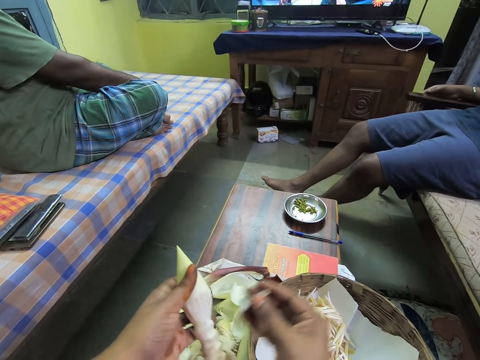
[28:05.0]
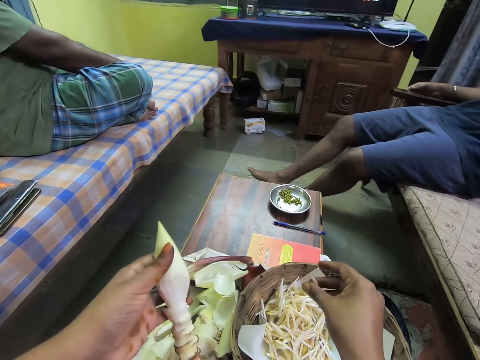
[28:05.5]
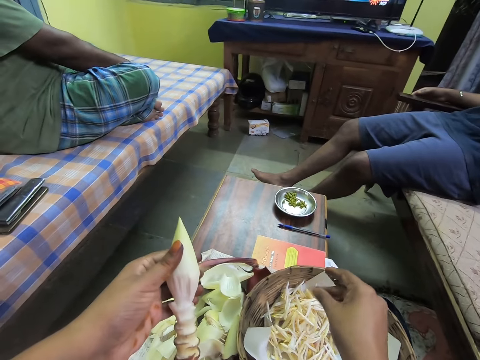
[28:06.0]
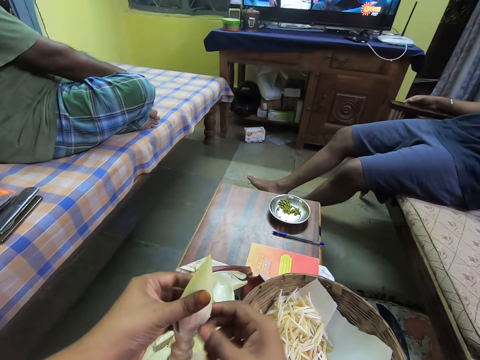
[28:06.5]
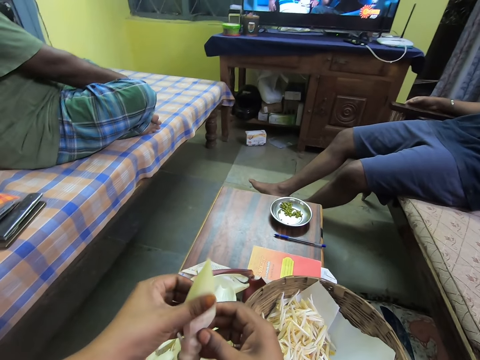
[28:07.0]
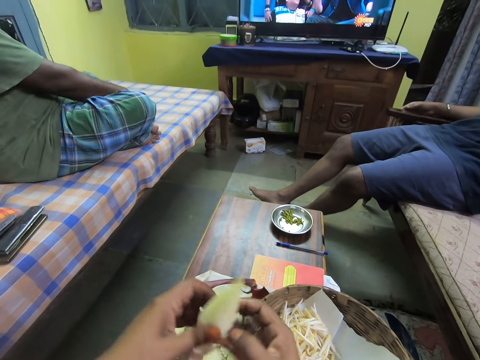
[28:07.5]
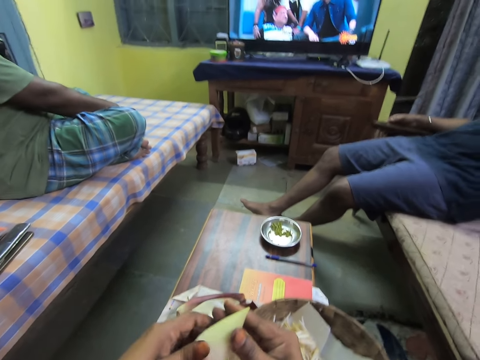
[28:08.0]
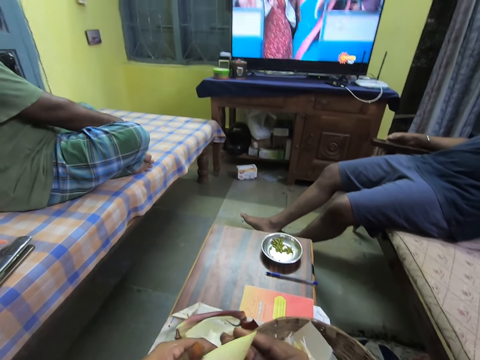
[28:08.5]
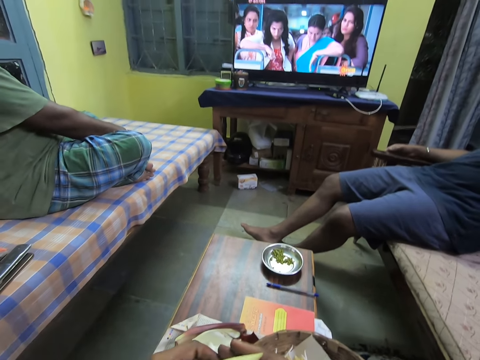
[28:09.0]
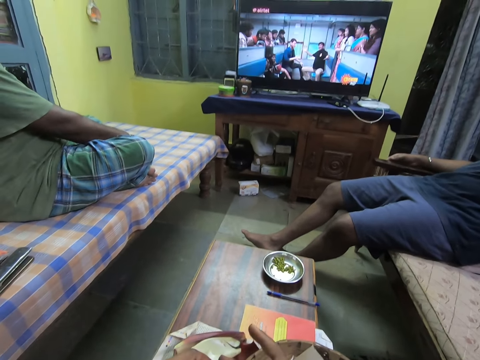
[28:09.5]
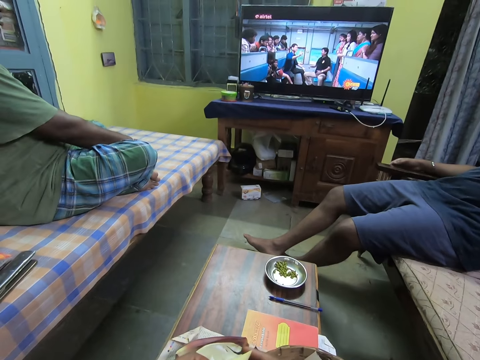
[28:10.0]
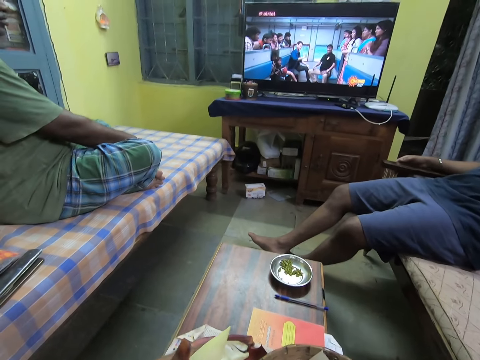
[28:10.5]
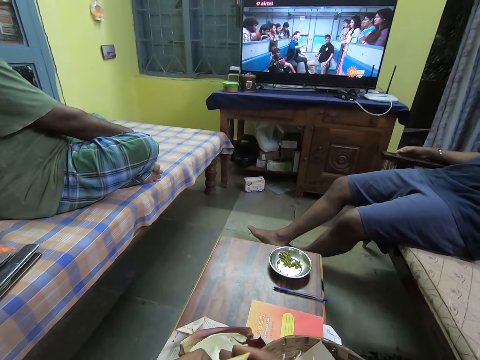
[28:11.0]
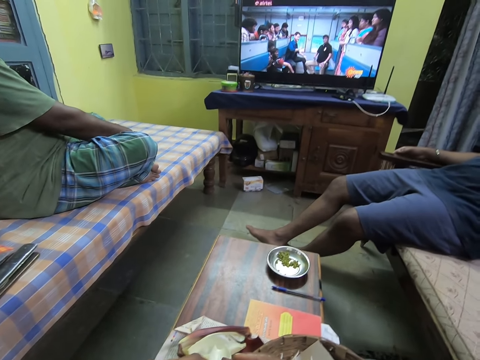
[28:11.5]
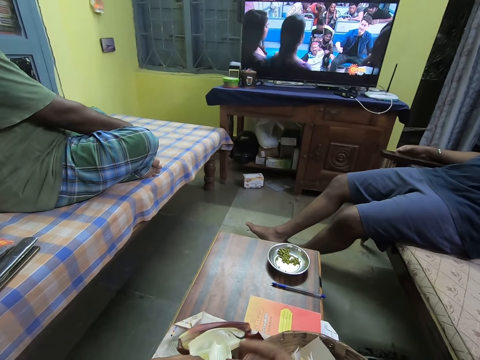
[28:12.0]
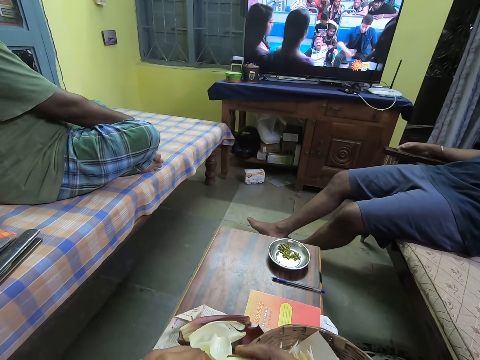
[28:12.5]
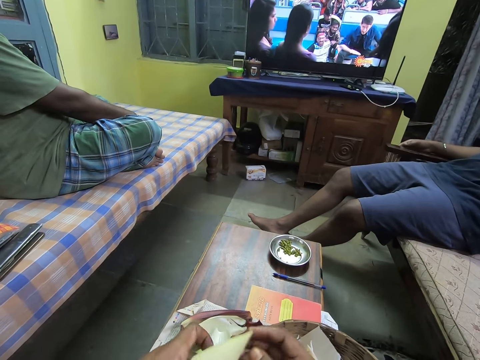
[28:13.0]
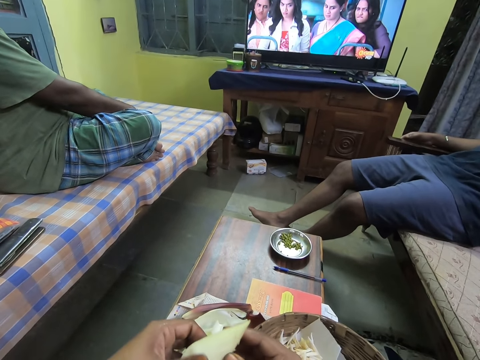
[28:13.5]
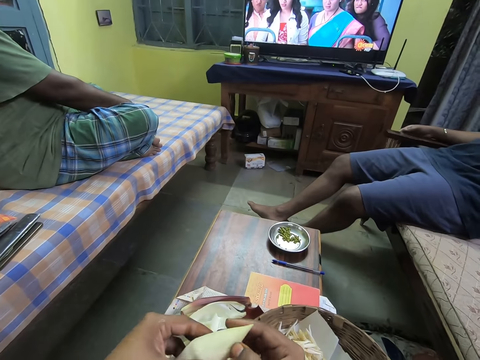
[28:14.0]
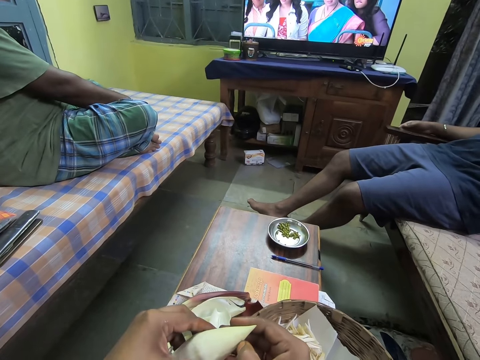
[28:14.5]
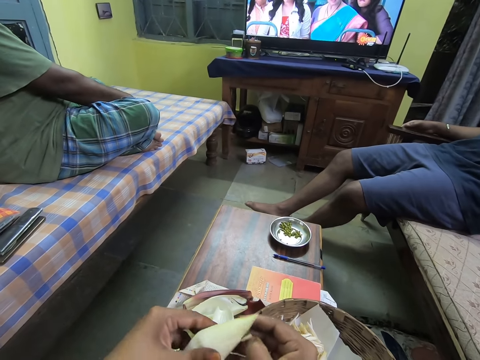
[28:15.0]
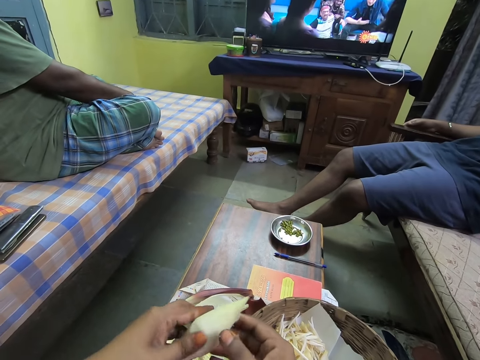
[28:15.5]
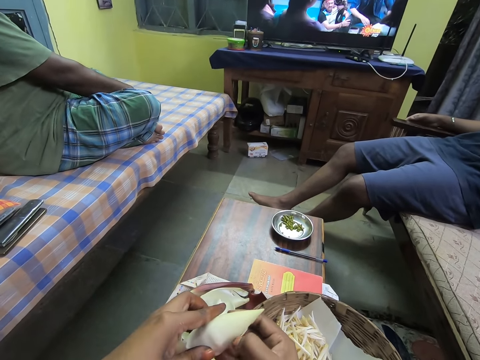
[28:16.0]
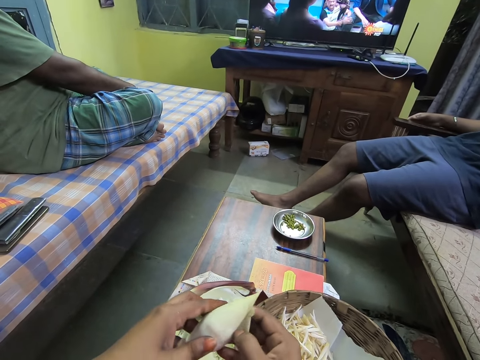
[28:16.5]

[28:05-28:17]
The camera wearer talks to a person. She drops some endive vegetable leaves in the basket on the table with her right hand. She peels the endive vegetable fruit in her left hand with her right hand. She disassociates the filament in the banana flower. She puts the banana filaments on the table.

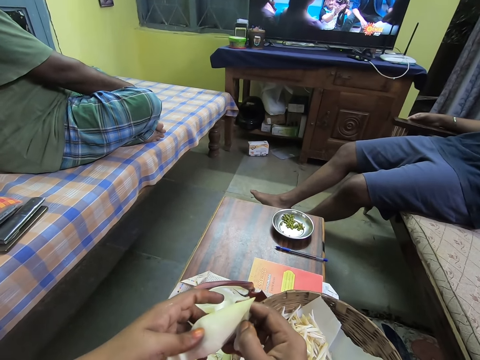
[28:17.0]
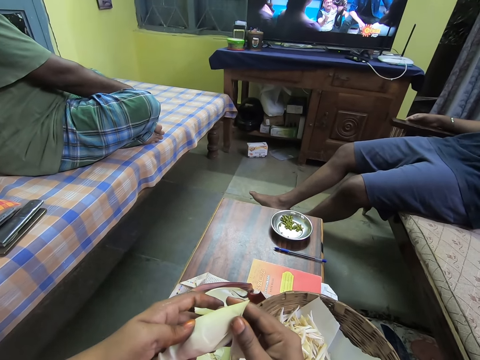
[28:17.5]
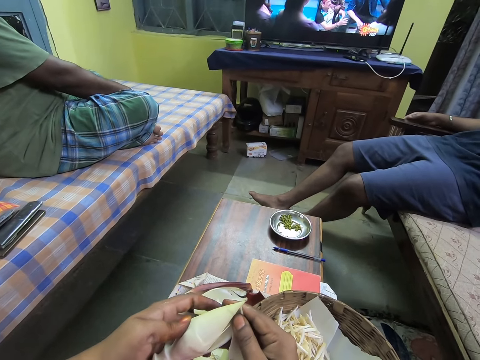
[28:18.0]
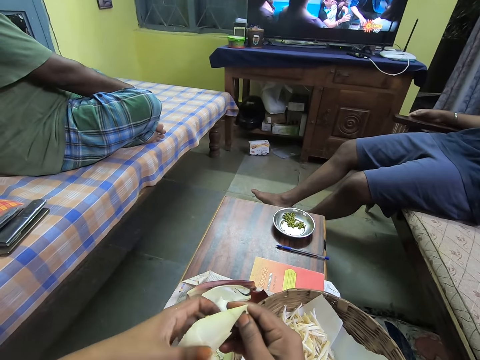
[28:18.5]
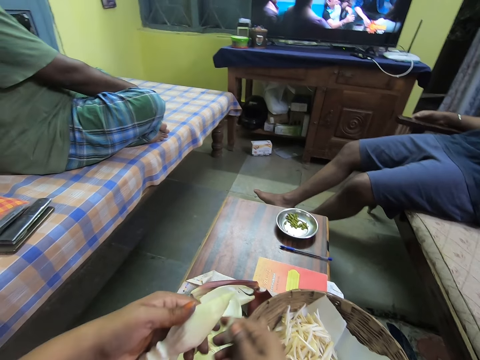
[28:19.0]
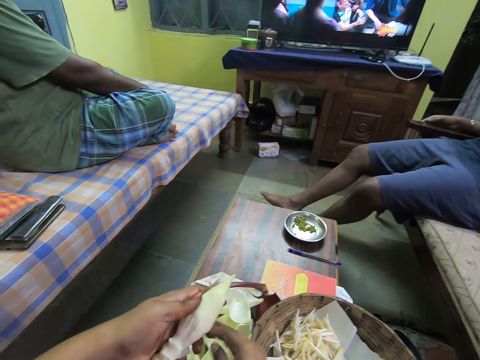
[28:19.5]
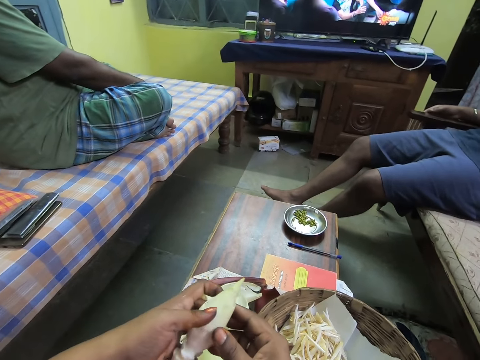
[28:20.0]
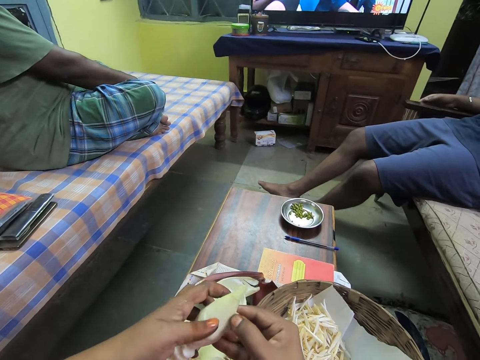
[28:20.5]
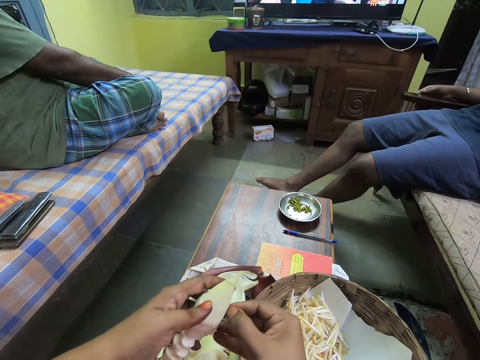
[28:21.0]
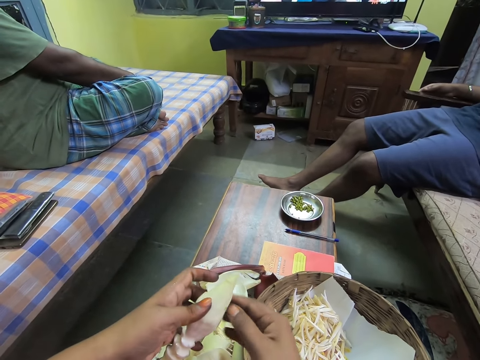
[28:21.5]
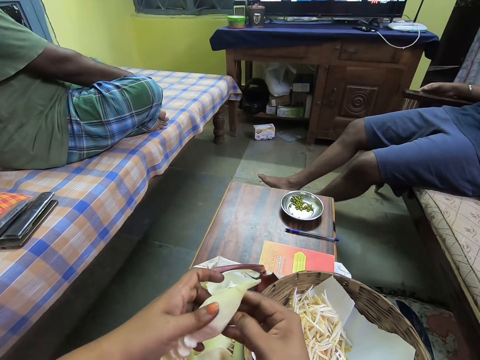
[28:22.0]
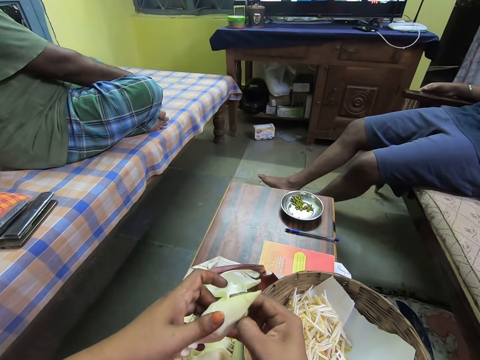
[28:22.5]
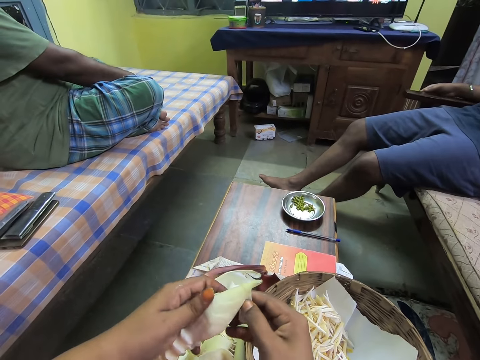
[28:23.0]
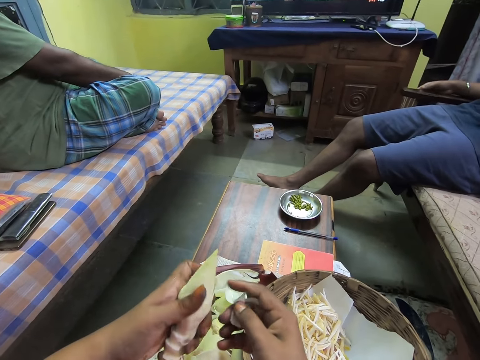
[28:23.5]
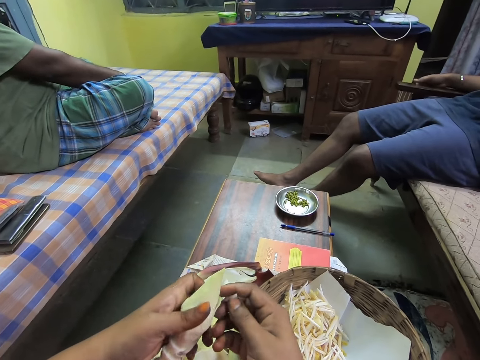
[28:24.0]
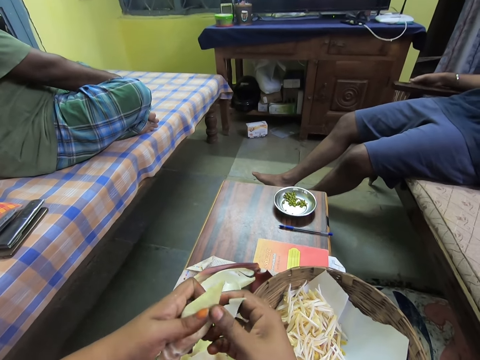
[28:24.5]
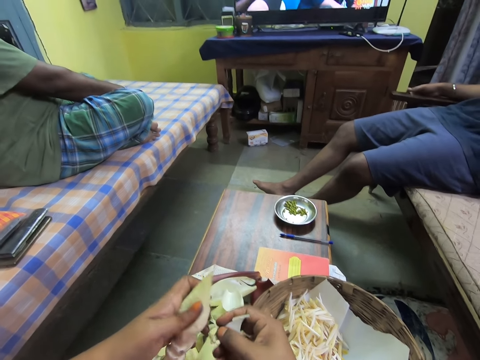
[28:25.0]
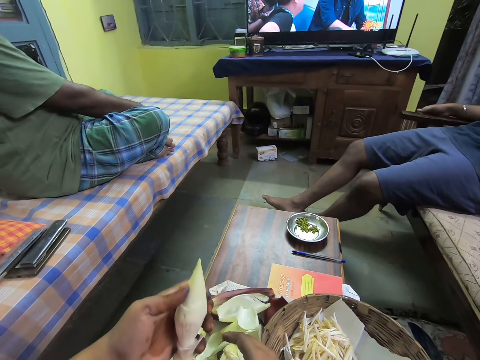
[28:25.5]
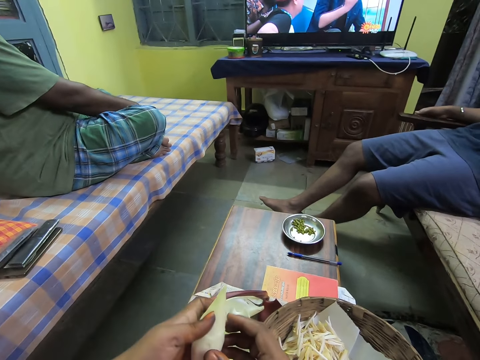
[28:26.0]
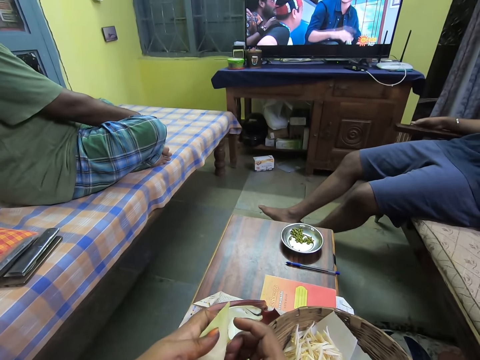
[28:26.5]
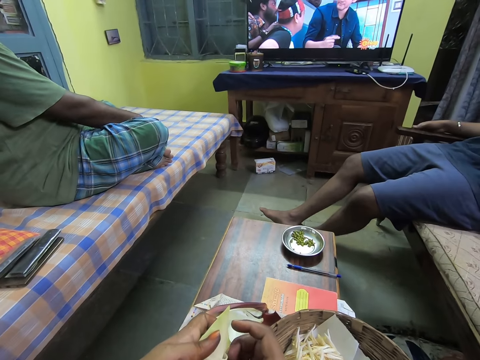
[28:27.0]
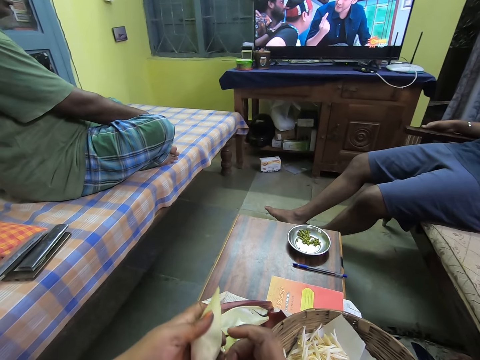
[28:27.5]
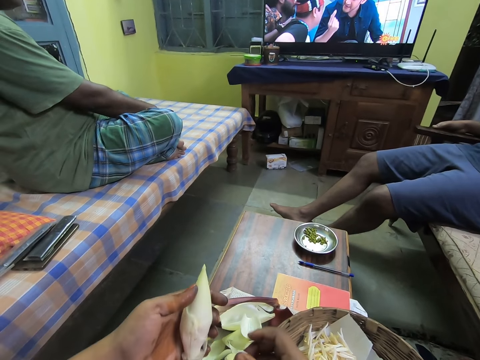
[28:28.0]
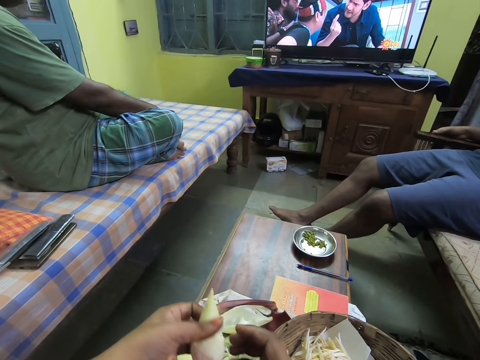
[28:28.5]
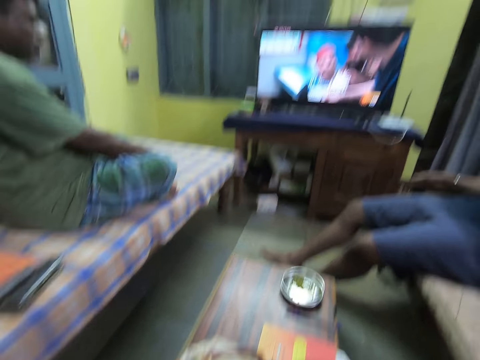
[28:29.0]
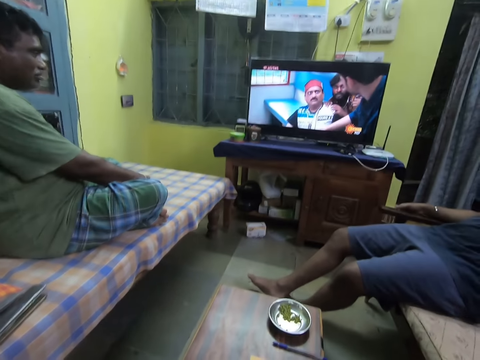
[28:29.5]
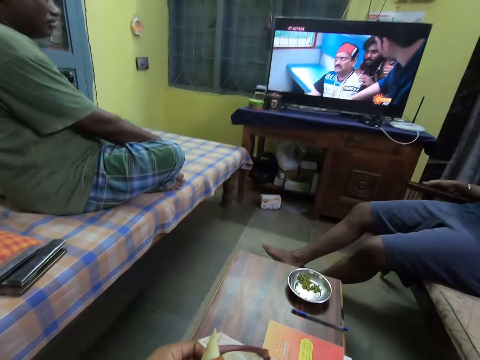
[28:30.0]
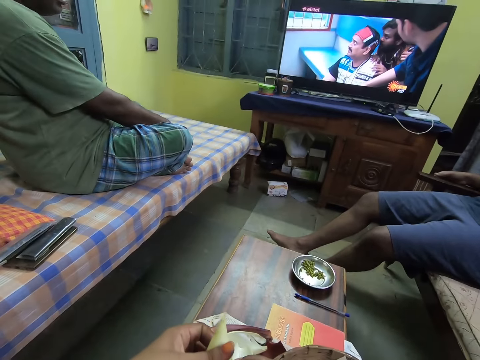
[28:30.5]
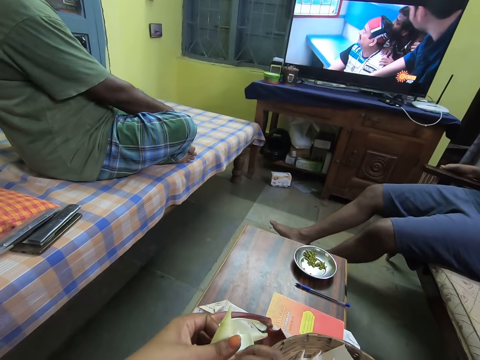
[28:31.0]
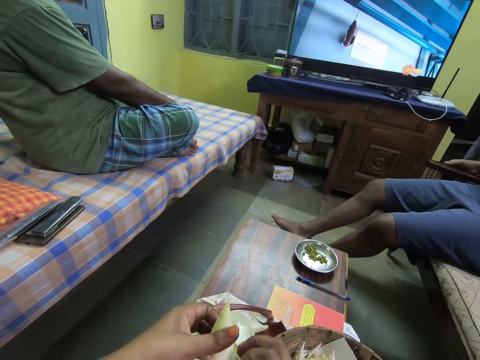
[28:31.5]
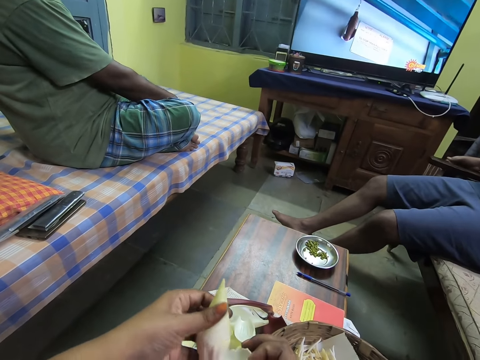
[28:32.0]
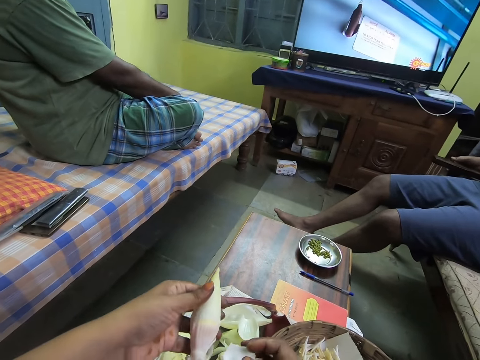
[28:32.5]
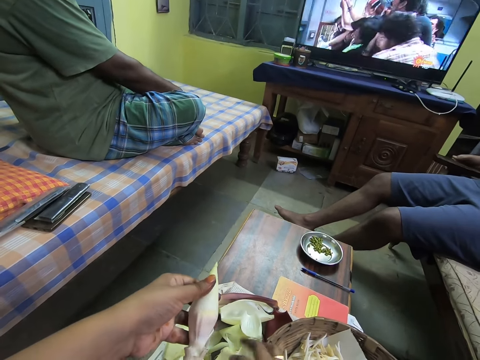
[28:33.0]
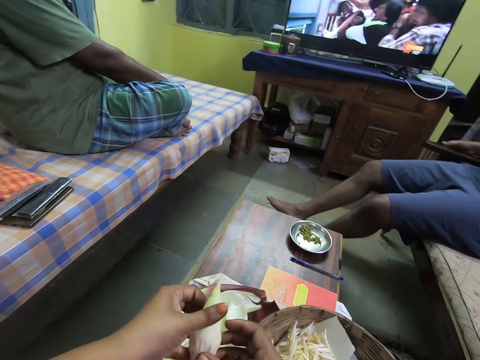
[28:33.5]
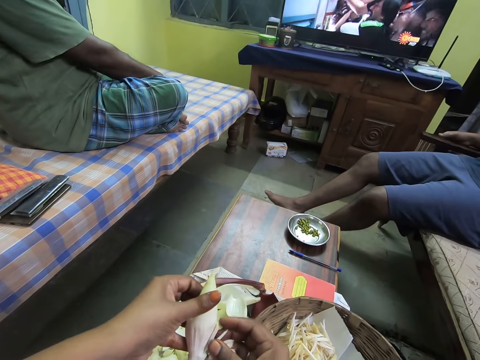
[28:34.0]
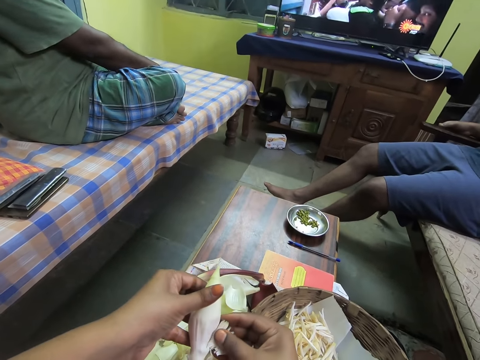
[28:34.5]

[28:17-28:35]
The camera wearer drops the endive vegetable fruit hull on the table with her right hand. She peels the endive vegetable fruit in her left hand with her right hand. She drops the endive vegetable fruit hull on the table with her right hand. She peels the endive vegetable fruit in her left hand with her right hand. She drops the endive vegetable fruit hull on the table with her right hand. She peels the endive vegetable fruit in her left hand with her right hand. She drops the endive vegetable fruit hull on the table with her right hand. She peels the endive vegetable fruit in her left hand with her right hand.
